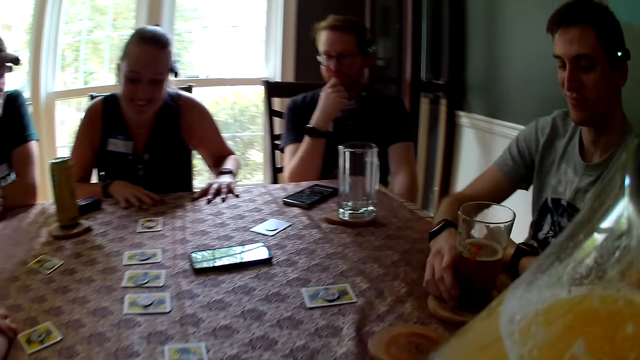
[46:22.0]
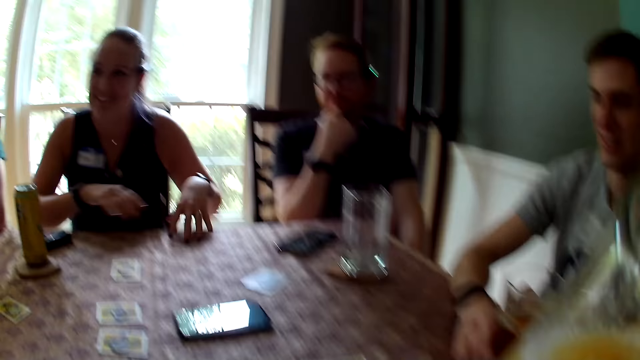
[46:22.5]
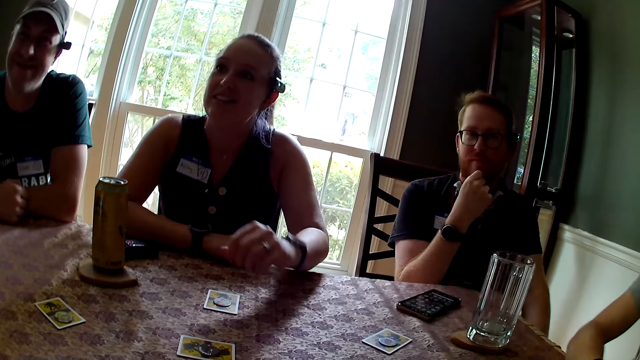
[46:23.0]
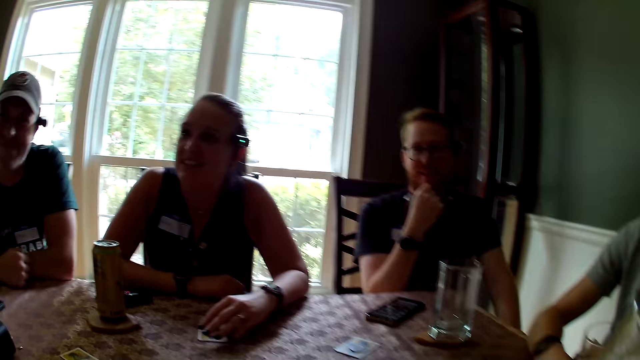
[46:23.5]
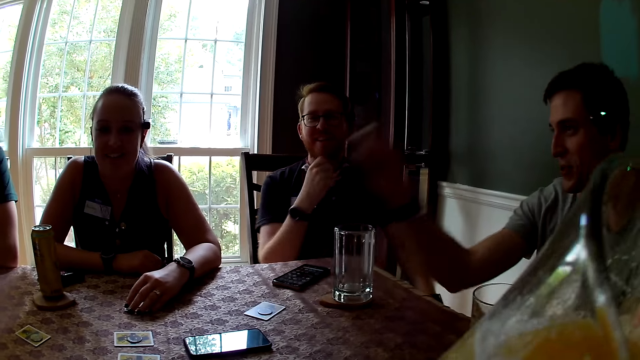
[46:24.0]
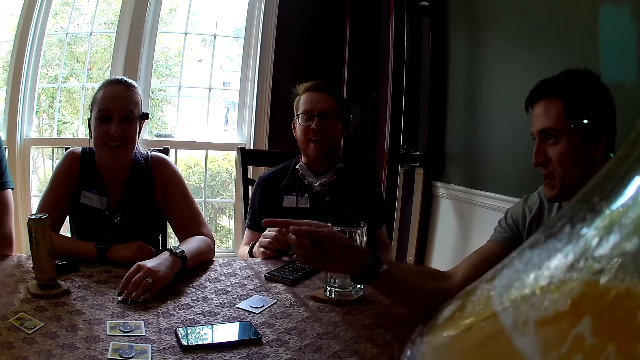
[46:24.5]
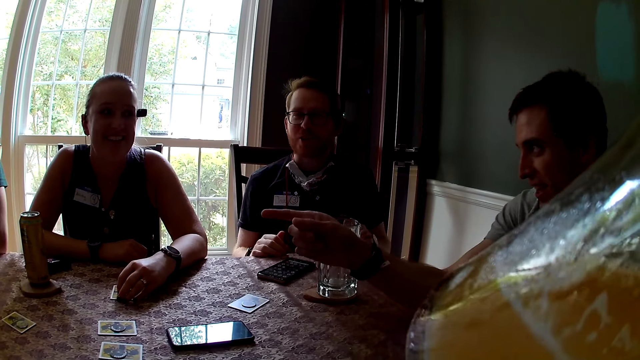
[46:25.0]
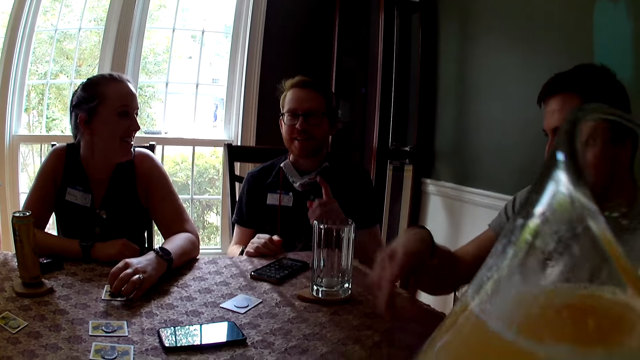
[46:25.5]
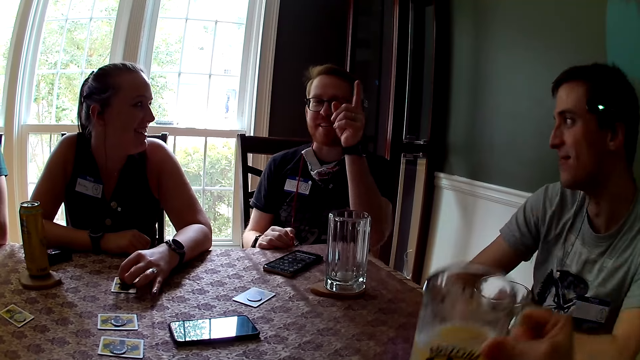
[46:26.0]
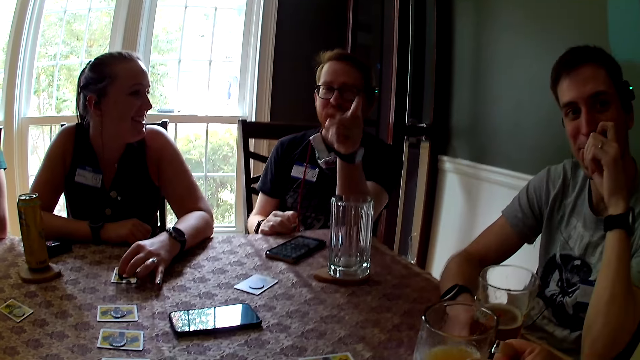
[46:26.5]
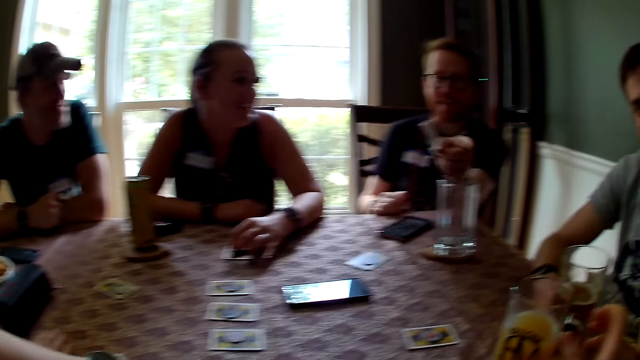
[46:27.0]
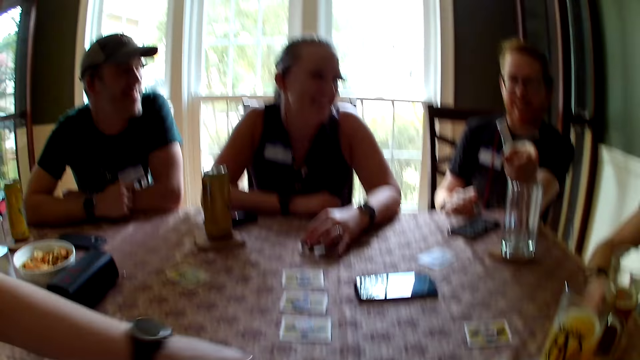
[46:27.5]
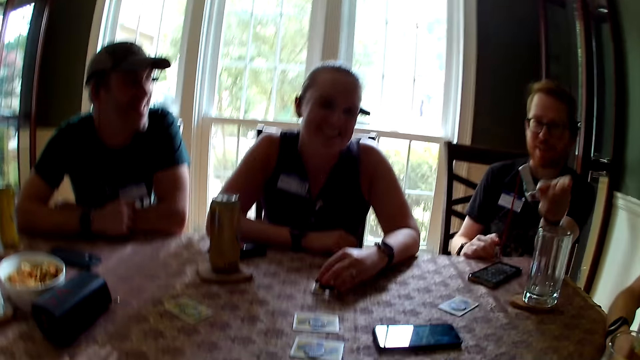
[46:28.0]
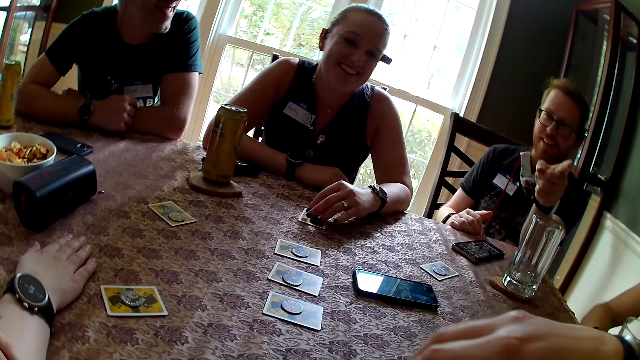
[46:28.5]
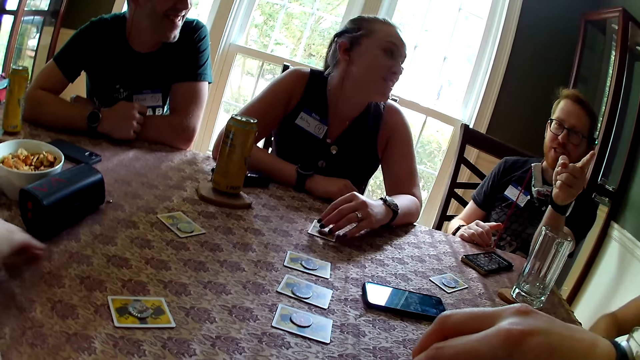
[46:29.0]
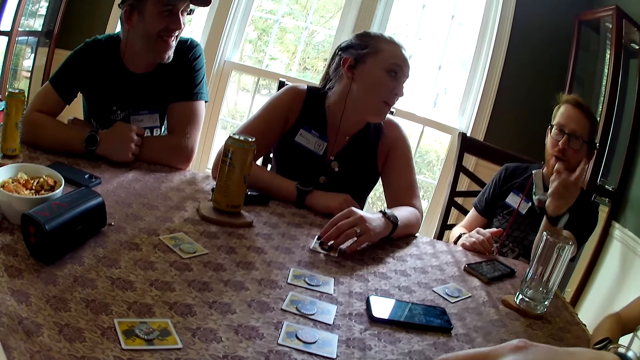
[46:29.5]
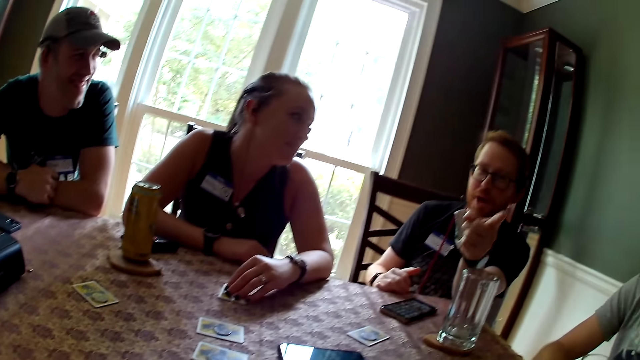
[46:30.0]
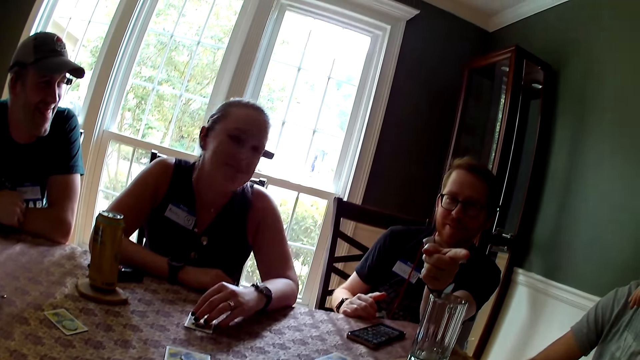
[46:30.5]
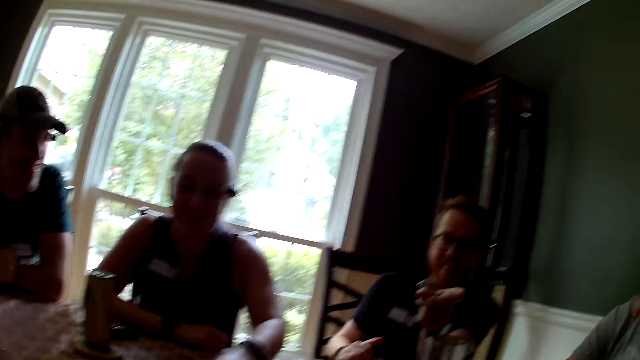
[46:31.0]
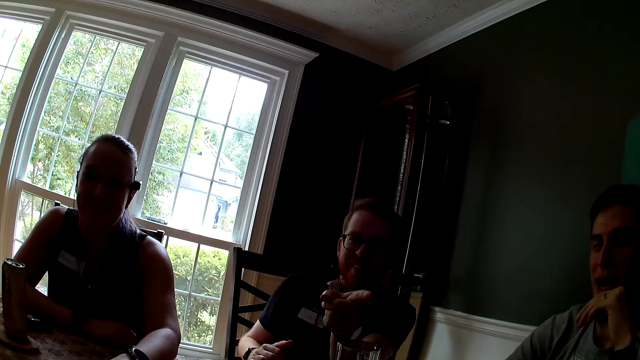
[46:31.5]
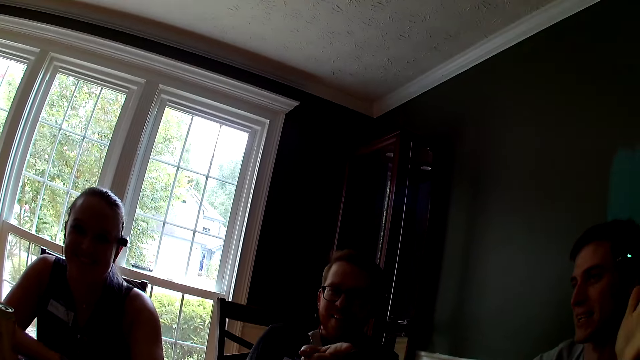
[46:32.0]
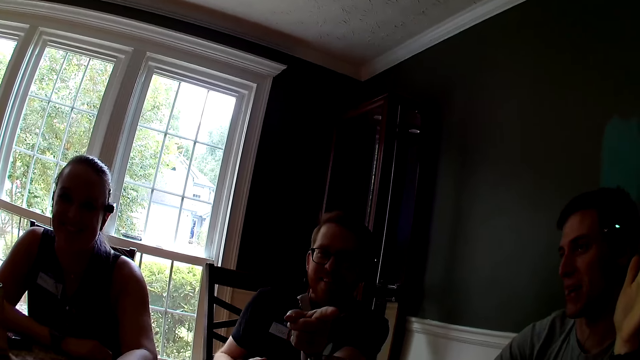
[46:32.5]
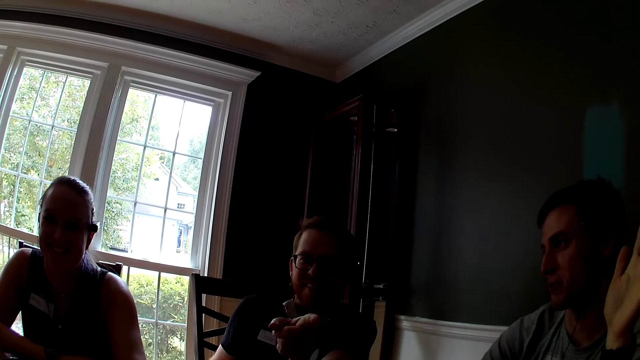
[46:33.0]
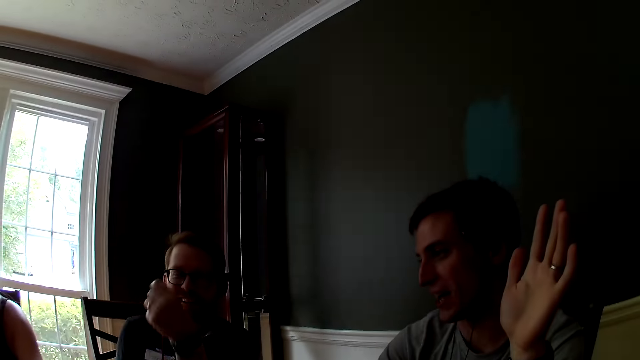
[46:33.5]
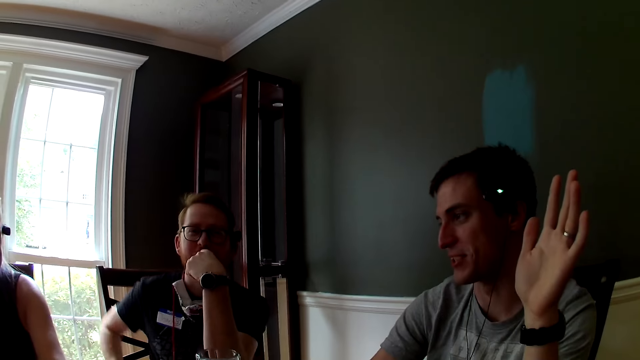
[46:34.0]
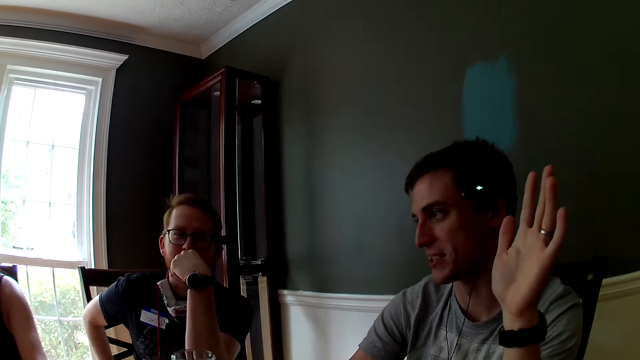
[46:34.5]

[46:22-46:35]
The camera wearer takes a sip from a glass of juice in her right hand. A woman speaks to her. Another woman speaks to a man. A second man speaks to the first man. A third man speaks to the group of people at the table. A person points his finger. The first woman speaks to the third man. The camera wearer replies to the third man. The second man speaks to the group of people at the table.

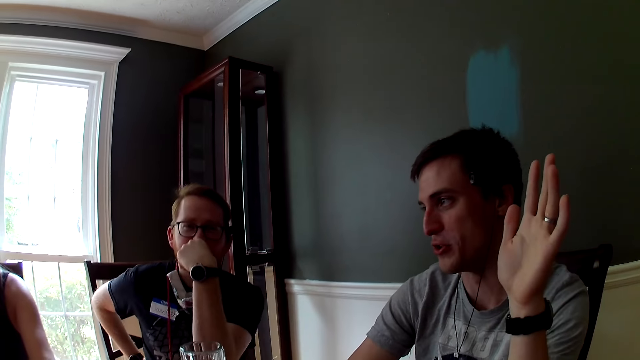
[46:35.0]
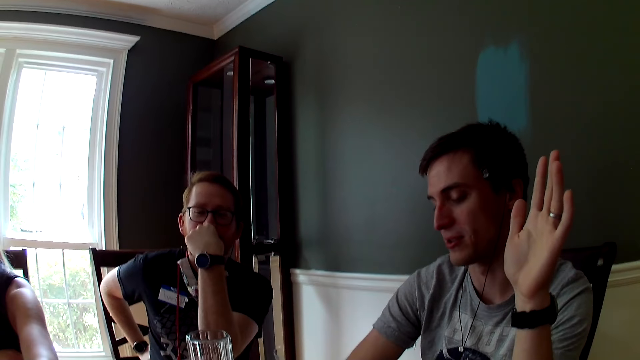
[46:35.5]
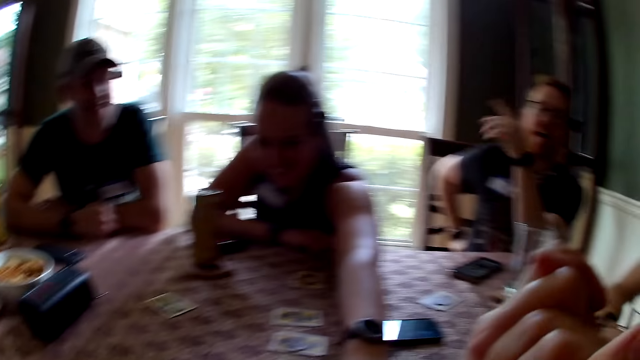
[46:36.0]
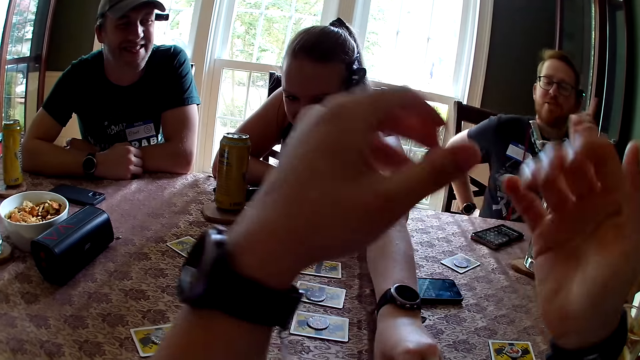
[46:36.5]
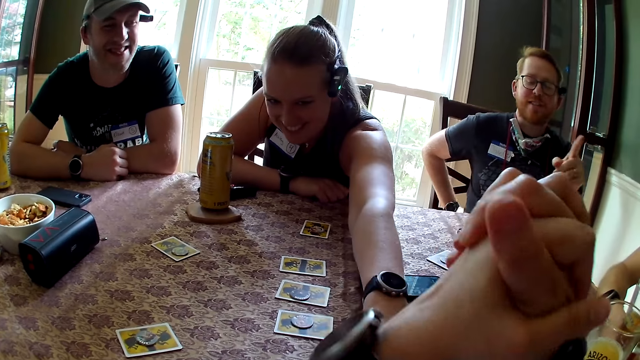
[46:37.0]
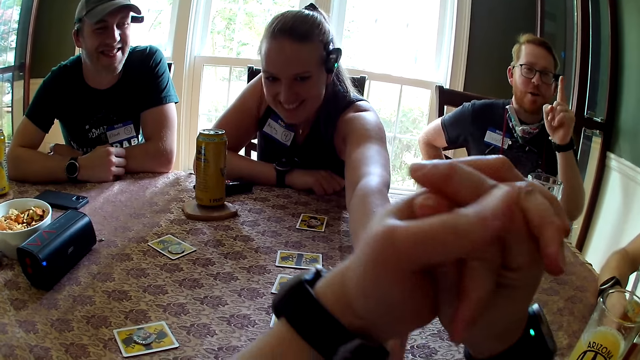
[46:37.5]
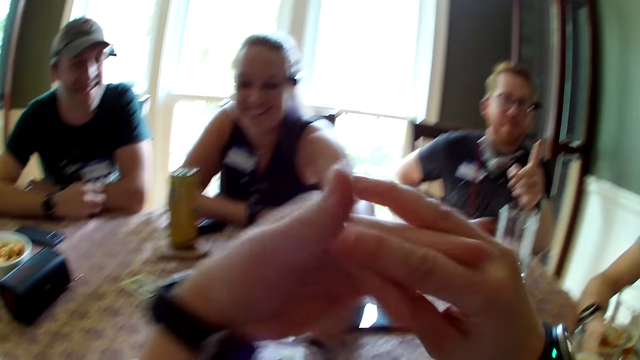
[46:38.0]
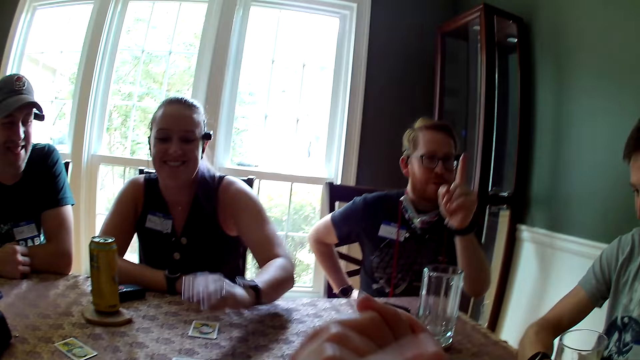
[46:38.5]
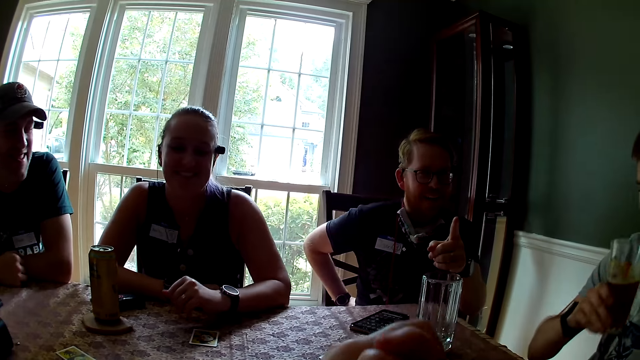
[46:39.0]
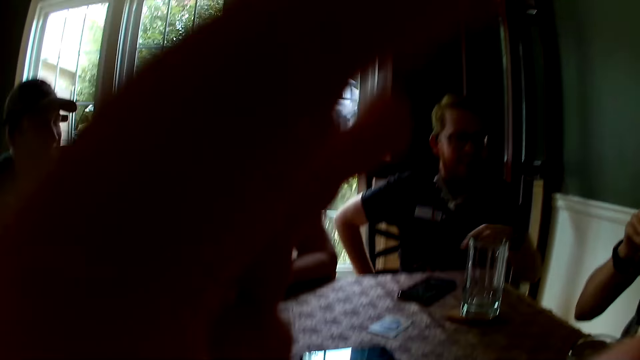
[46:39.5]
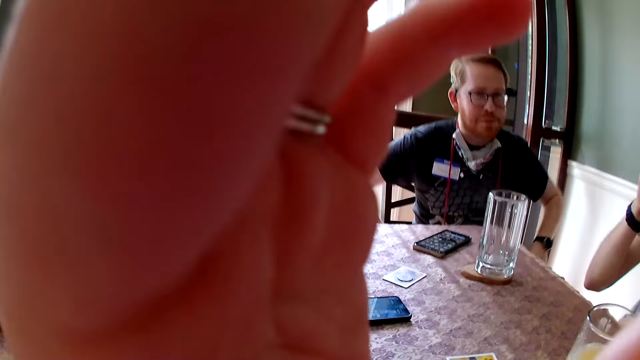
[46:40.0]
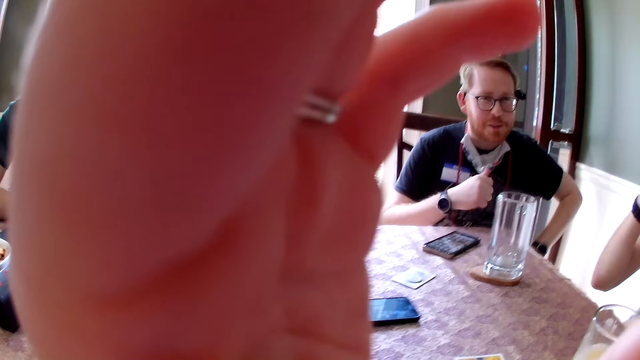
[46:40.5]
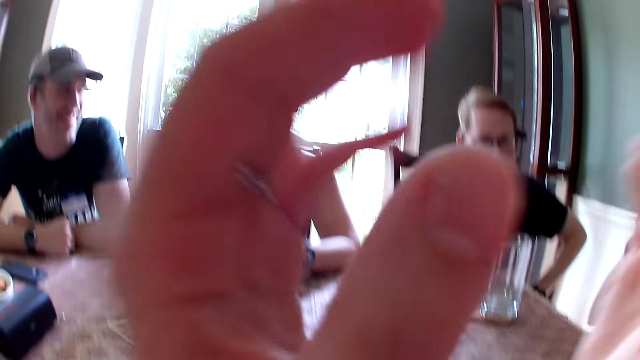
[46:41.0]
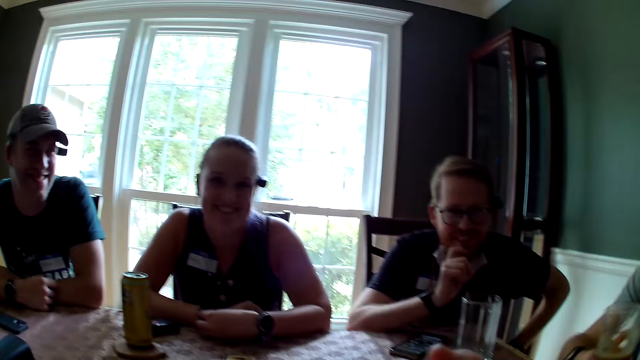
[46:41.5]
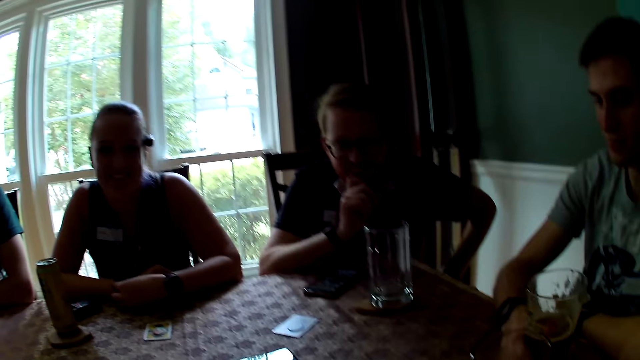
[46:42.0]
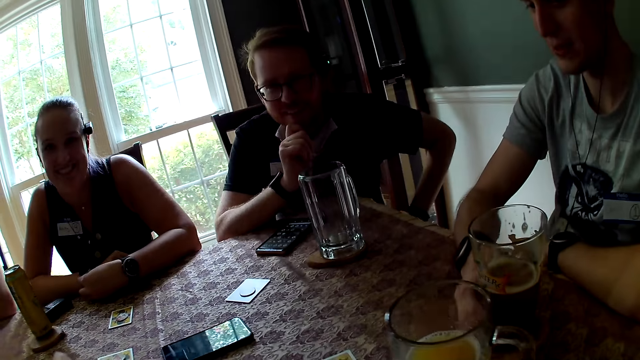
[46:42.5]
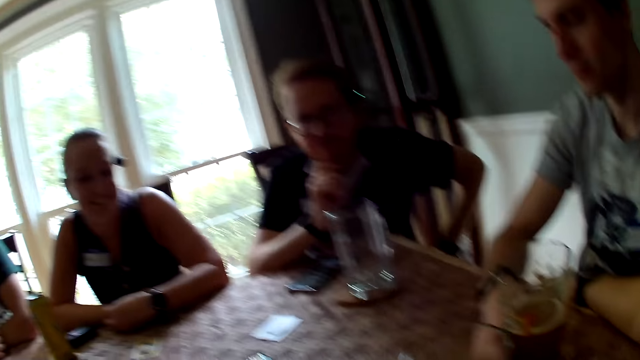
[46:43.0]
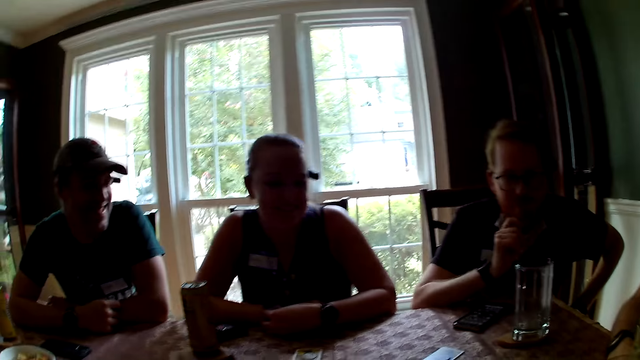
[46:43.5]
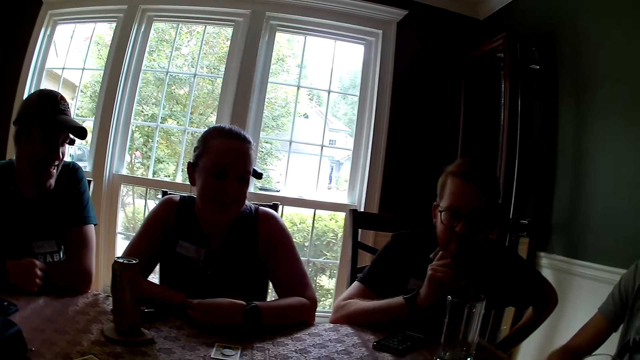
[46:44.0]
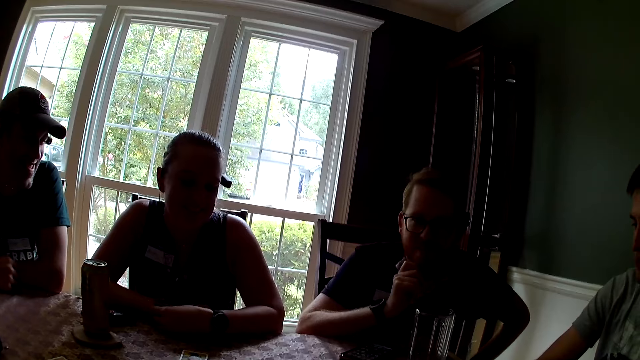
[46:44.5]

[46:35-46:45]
The camera wearer looks around. They adjust the camera. They interact with a man.
